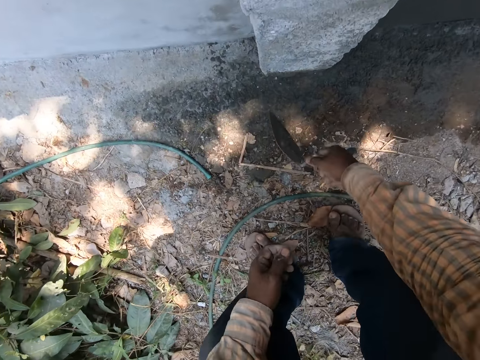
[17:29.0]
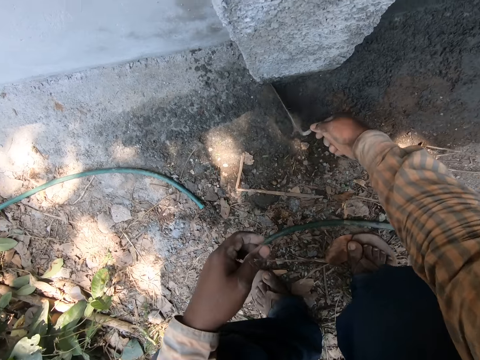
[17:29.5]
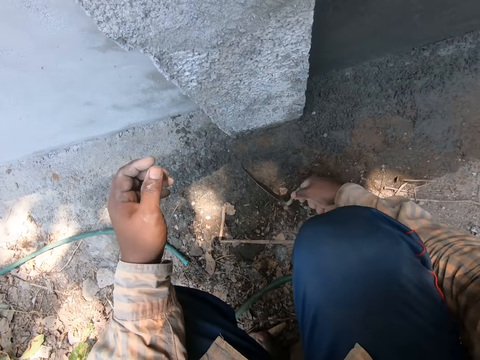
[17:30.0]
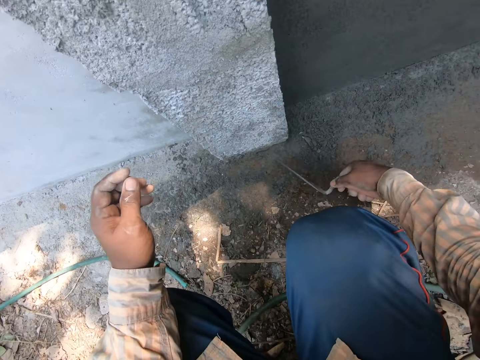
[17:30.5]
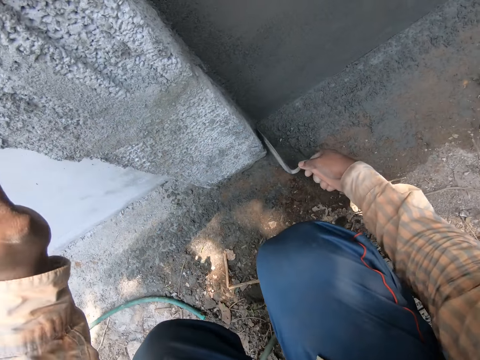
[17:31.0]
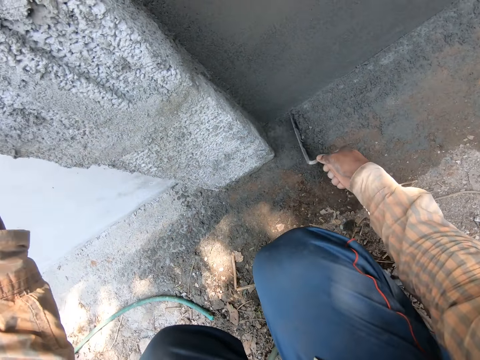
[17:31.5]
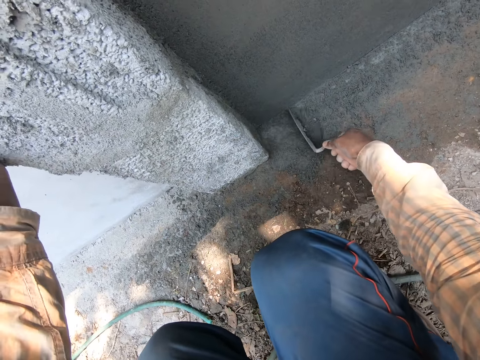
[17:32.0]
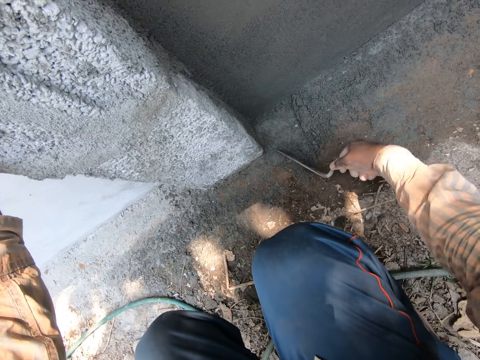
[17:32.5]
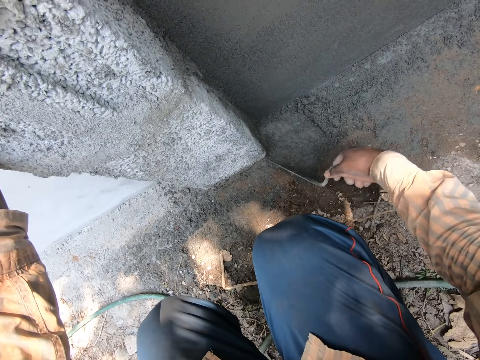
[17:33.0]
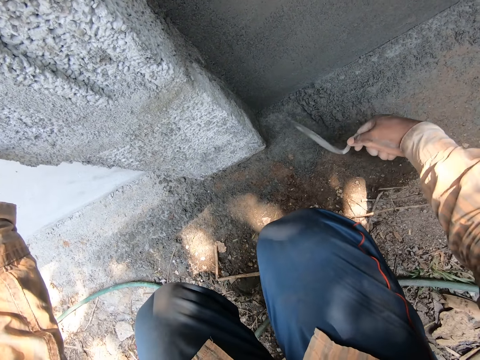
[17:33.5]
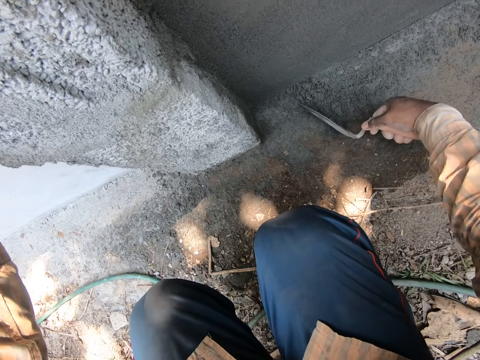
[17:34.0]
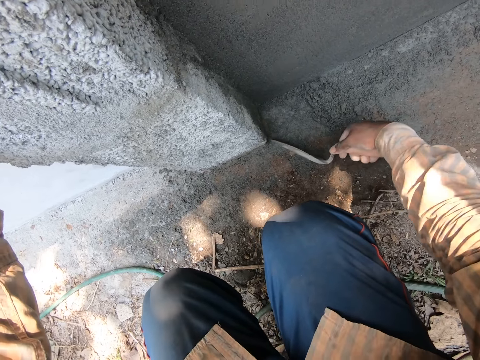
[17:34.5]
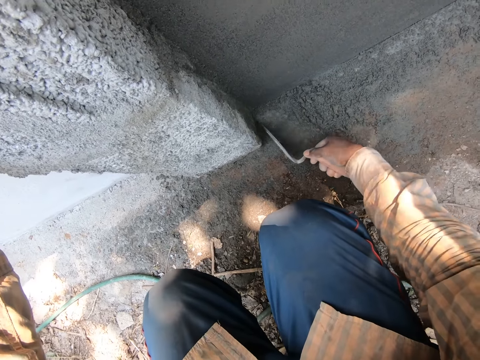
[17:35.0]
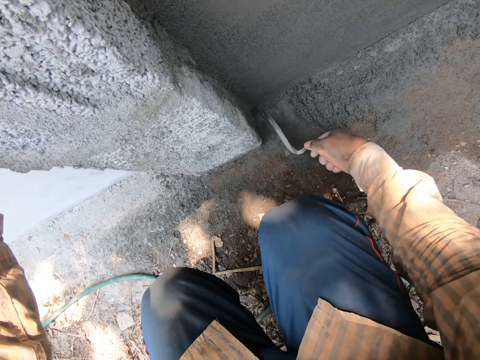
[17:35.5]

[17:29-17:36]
The camera wearer squats. They move the cement mixture on the ground.
